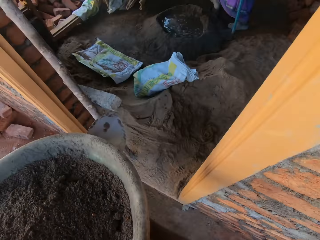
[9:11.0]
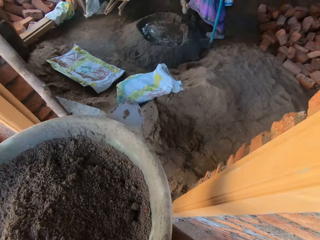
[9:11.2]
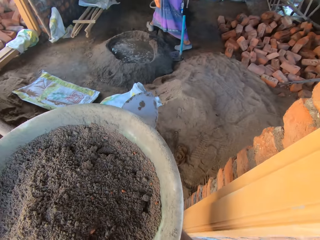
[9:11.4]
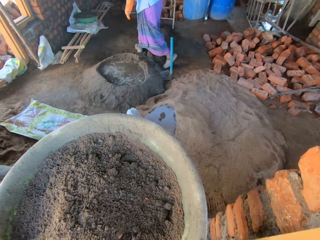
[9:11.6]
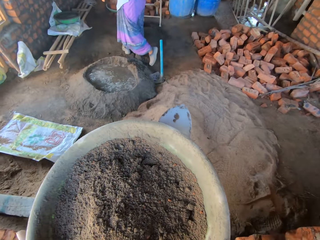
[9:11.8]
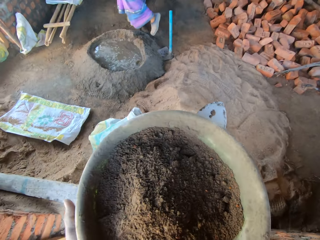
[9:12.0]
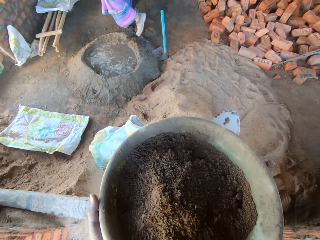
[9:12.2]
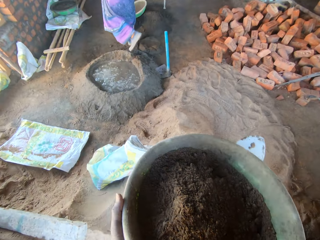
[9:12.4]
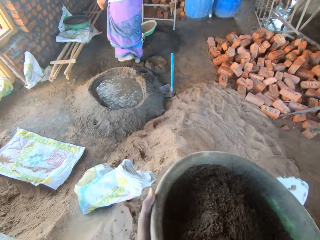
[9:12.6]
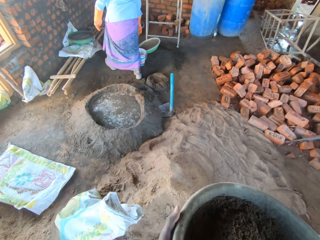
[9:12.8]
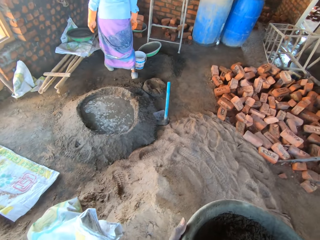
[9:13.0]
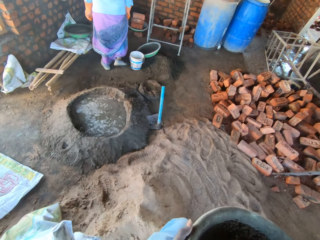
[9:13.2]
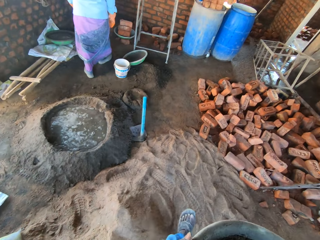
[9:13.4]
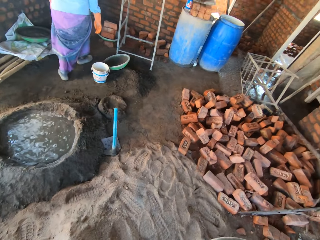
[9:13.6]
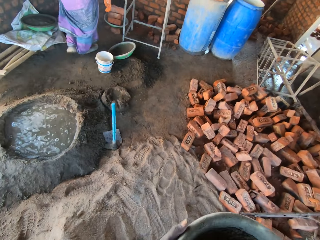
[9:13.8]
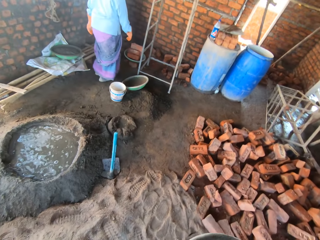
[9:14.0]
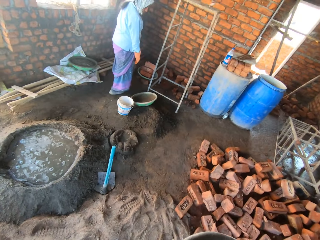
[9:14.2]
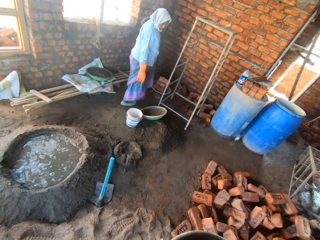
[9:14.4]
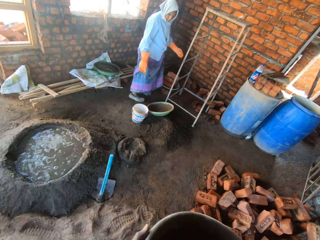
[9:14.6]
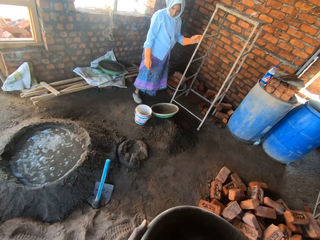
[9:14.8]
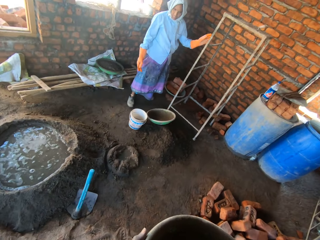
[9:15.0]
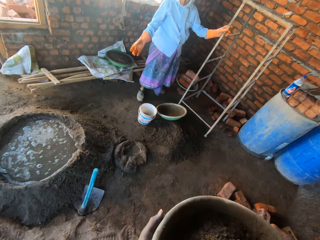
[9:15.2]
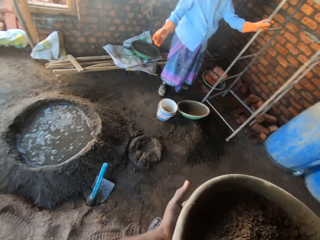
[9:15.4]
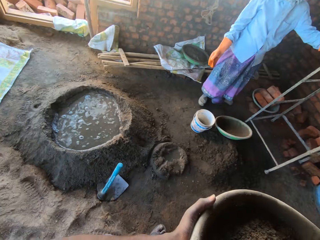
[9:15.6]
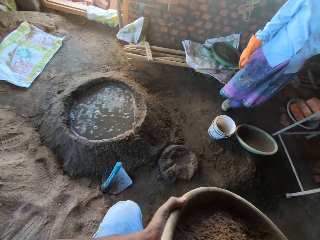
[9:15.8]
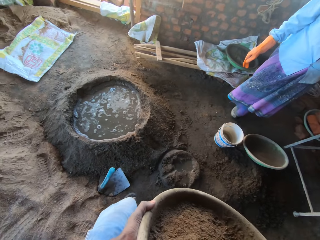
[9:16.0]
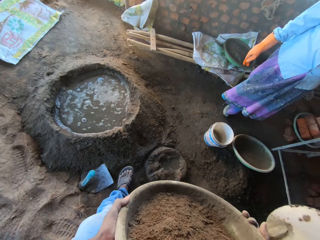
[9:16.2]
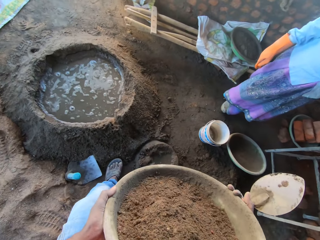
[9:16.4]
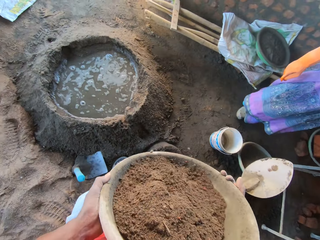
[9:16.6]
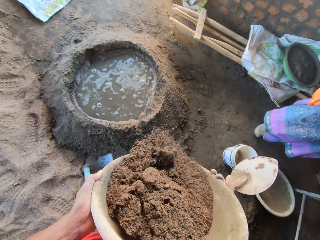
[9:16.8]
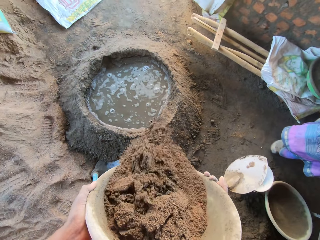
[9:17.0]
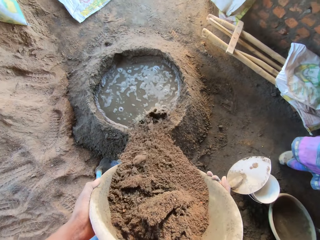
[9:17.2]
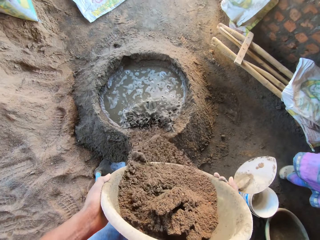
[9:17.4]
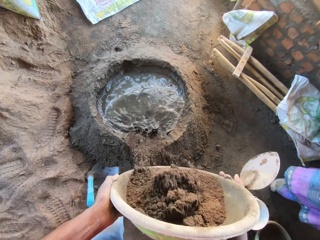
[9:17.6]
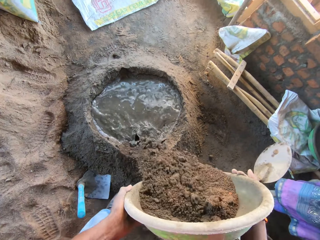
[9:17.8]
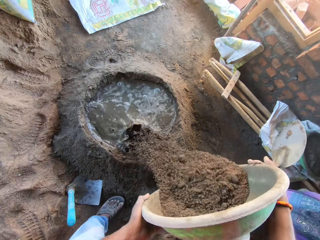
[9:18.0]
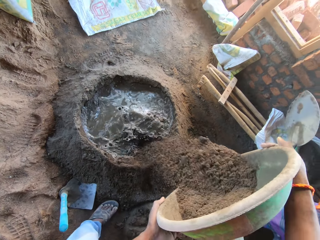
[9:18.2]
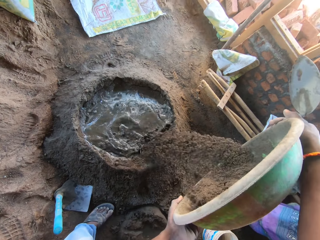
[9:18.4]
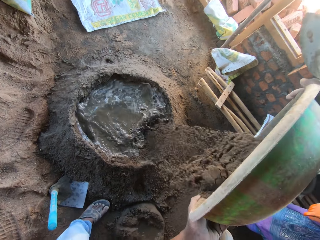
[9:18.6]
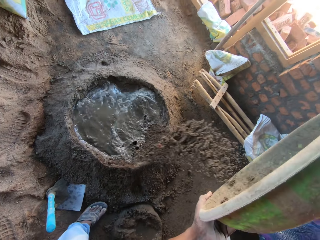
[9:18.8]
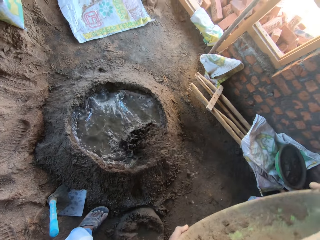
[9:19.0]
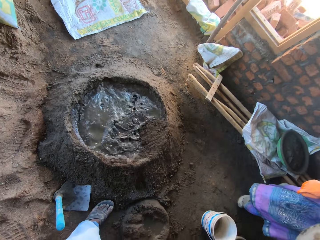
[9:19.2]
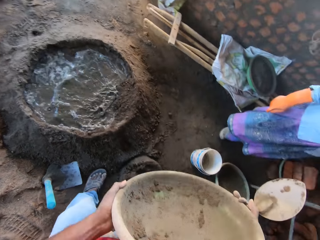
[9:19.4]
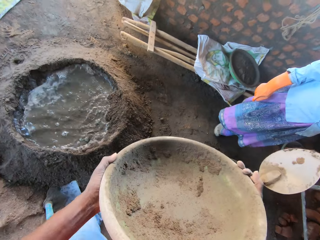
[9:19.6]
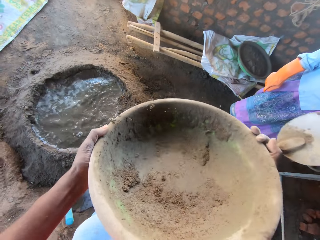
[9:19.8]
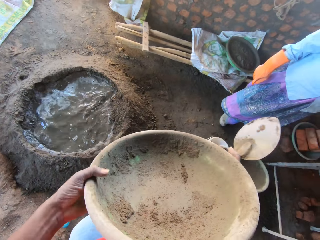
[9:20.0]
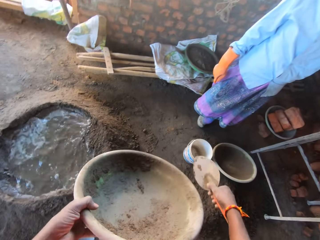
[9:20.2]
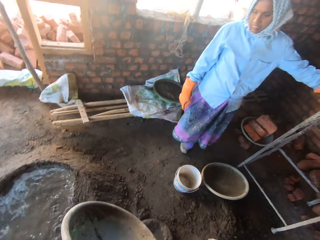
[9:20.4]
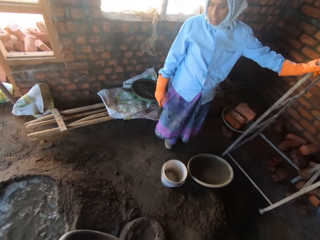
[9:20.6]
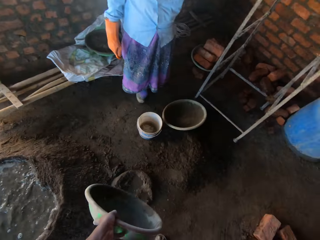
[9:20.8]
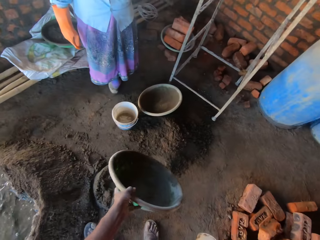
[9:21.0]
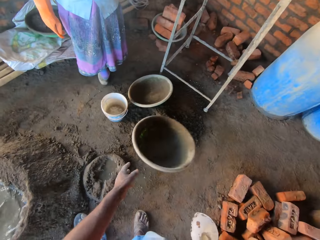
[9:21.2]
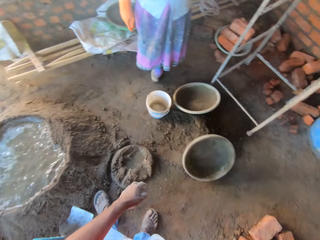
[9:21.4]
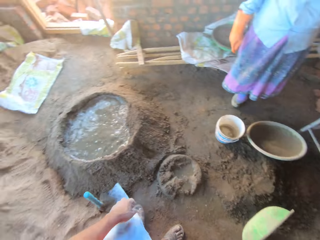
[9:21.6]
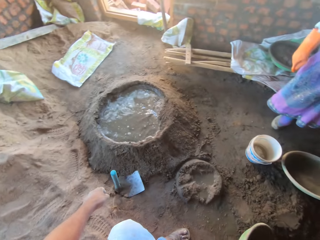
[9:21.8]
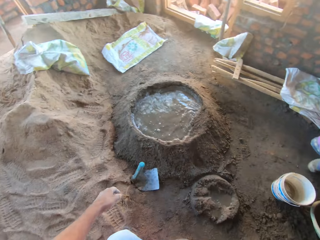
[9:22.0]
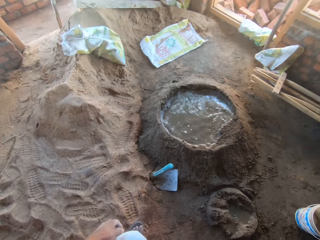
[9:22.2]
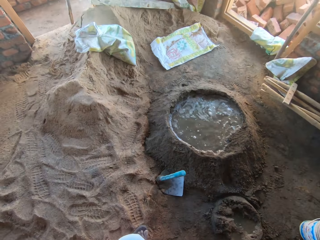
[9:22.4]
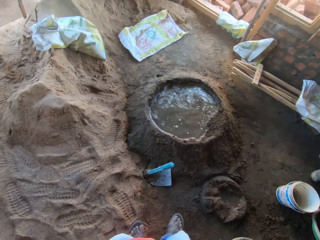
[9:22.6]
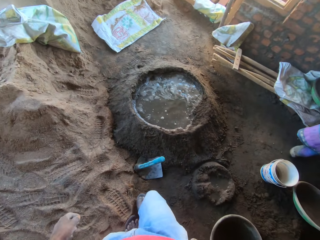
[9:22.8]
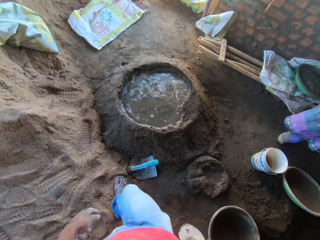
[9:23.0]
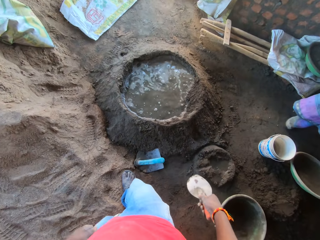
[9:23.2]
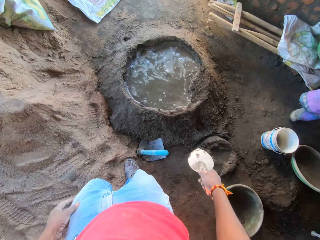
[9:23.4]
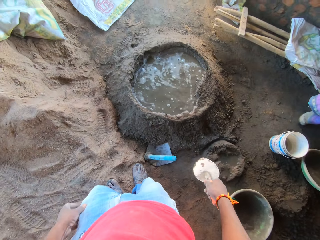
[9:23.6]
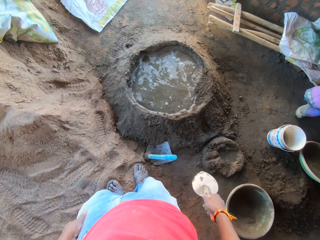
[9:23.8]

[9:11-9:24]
The camera wearer walks inside the room. They converse with a woman. They pour the mortar in the water. They throw the basin on the floor.

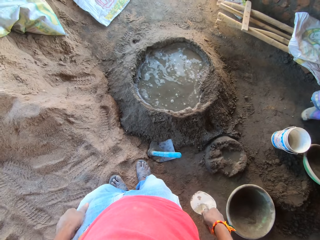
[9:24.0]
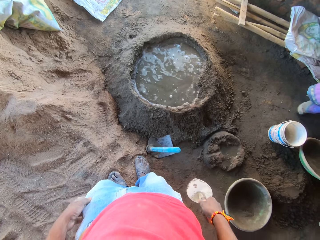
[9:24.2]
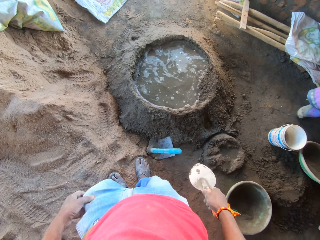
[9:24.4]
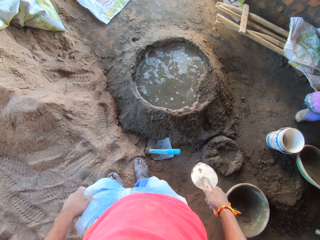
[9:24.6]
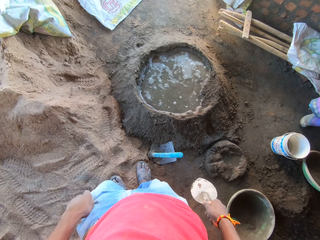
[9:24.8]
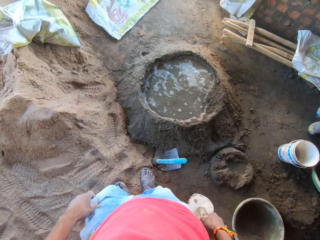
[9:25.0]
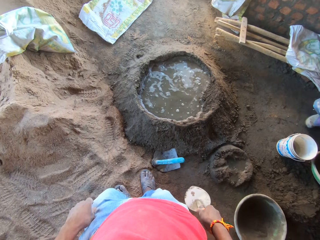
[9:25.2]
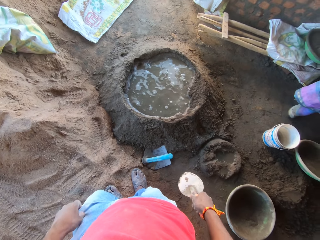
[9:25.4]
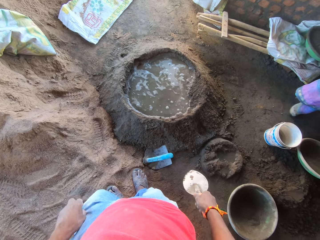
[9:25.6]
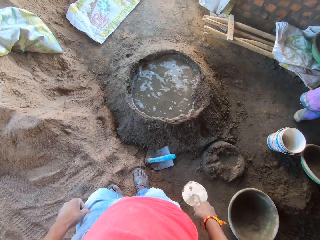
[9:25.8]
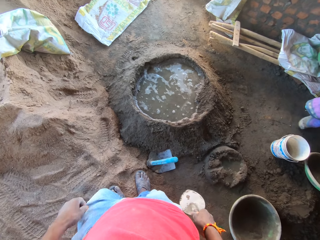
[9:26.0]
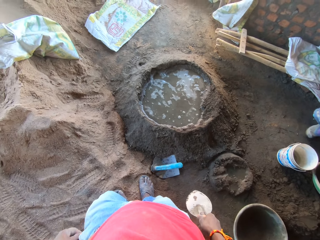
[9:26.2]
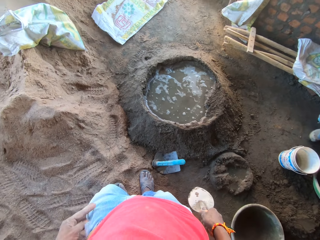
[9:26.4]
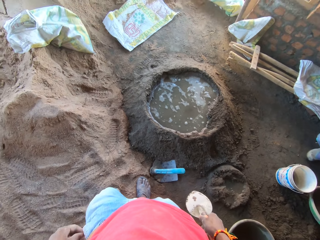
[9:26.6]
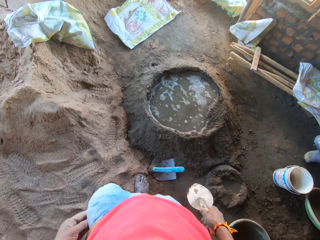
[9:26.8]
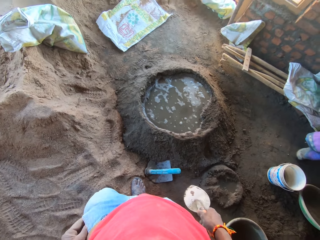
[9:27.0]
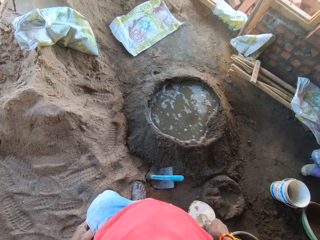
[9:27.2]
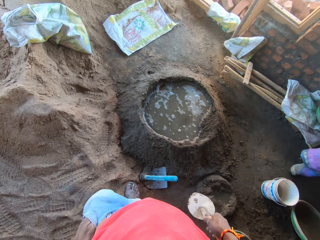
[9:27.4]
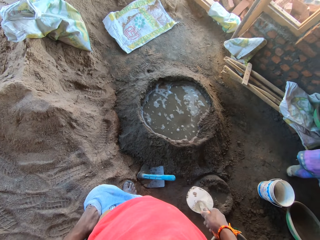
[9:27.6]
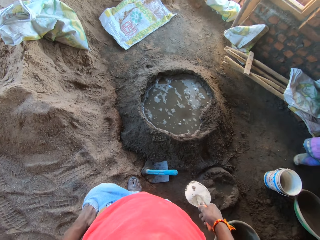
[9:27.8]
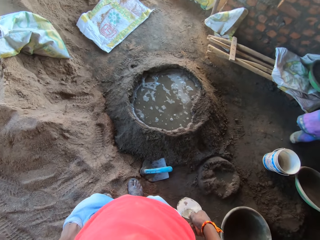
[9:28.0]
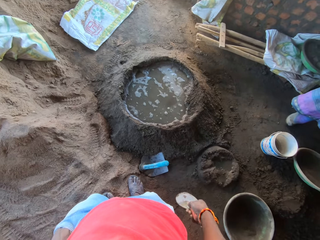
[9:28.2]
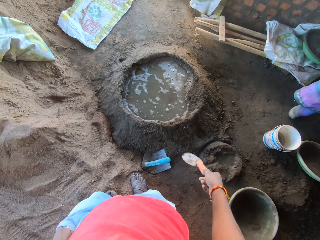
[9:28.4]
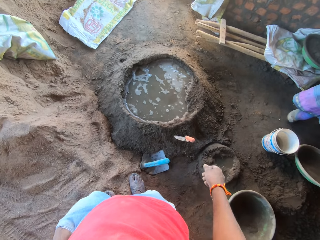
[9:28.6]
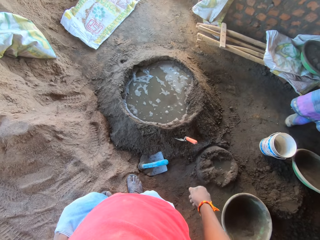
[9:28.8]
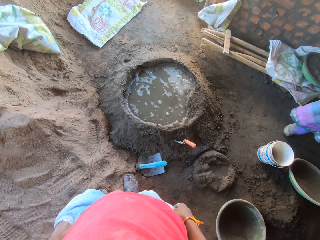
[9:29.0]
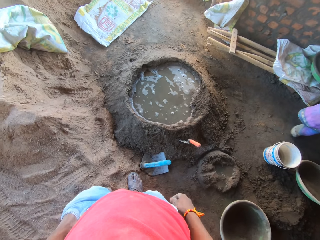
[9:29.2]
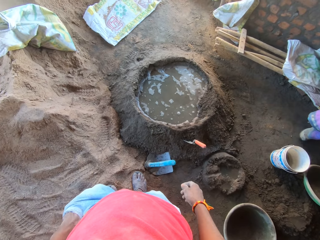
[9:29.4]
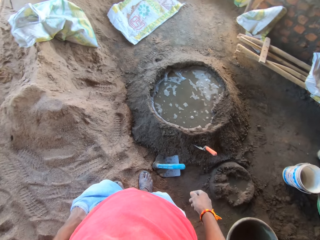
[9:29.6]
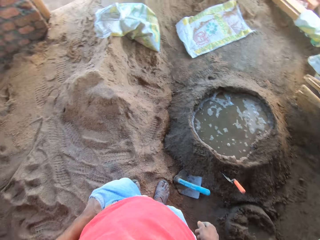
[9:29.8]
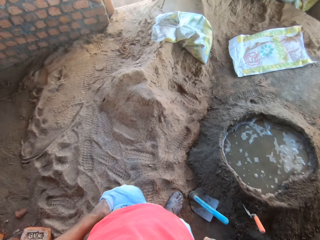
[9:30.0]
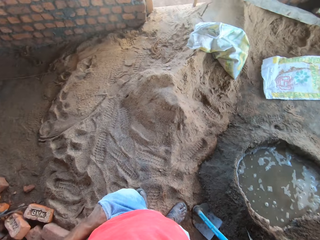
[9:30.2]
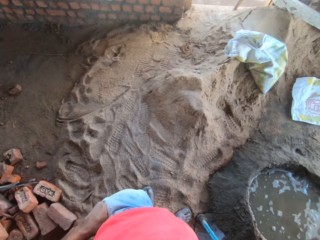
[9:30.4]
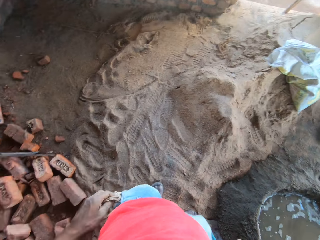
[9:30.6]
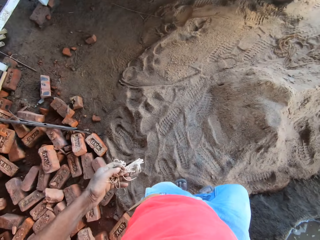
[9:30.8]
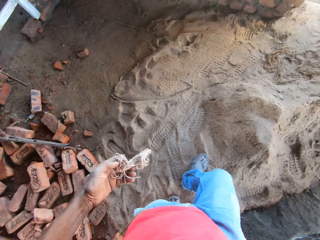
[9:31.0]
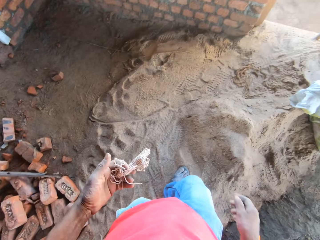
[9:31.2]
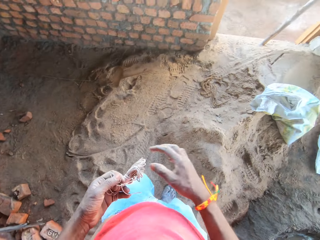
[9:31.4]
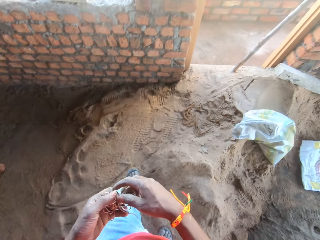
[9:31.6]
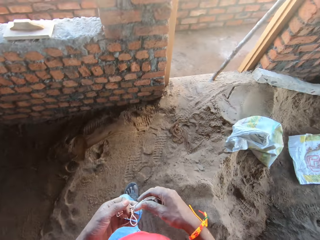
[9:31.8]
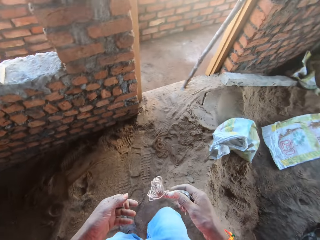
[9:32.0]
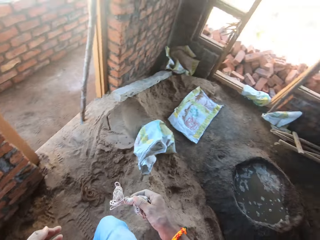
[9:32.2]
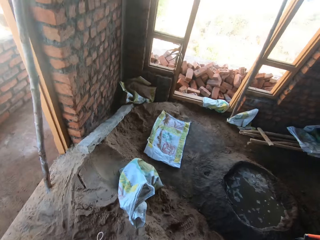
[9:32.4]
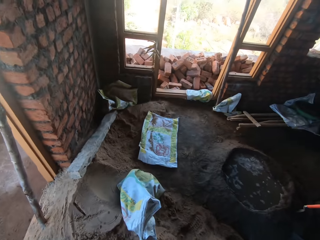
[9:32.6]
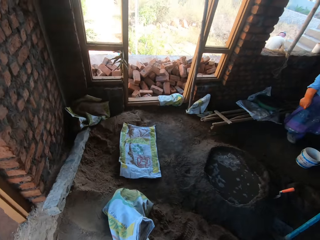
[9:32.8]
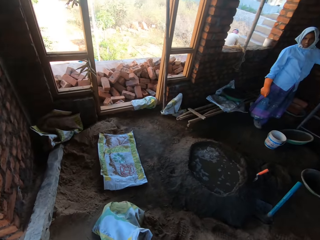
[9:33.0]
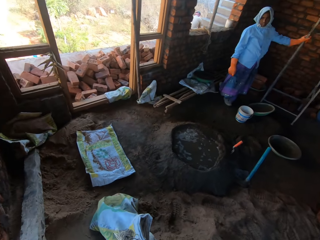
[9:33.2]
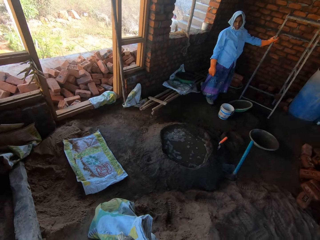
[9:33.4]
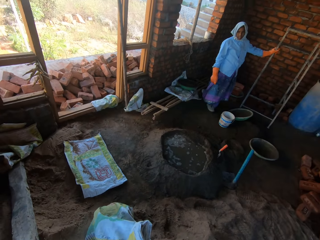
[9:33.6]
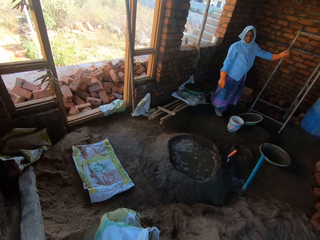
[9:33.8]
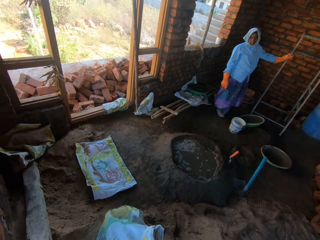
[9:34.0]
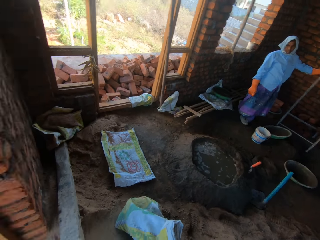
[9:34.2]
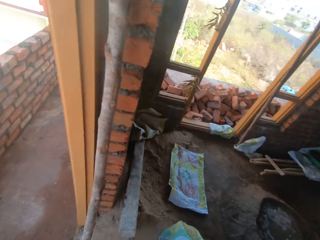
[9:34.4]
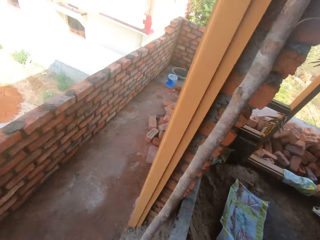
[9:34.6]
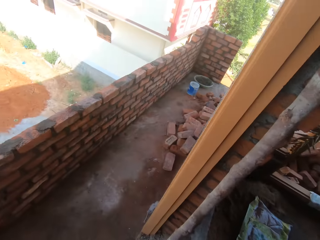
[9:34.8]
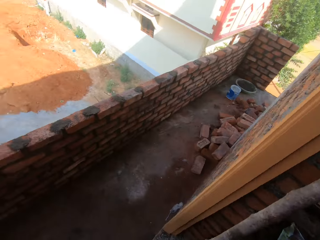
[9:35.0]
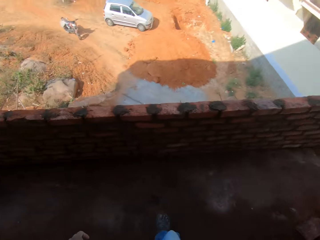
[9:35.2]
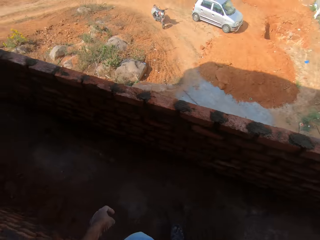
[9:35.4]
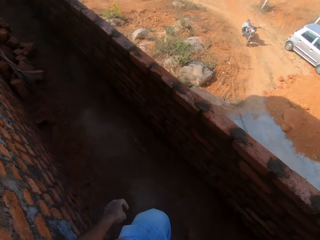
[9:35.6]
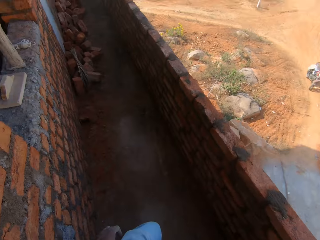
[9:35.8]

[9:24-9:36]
The camera wearer touches the pant pocket with the left hand and puts the left hand in the pocket. They throw the trowel on the mortar with the right hand. They look at the sand on the floor. They remove a string in the pocket with the left hand. They hold the thread. They place the string in the right hand with the left hand. They converse with a person.
